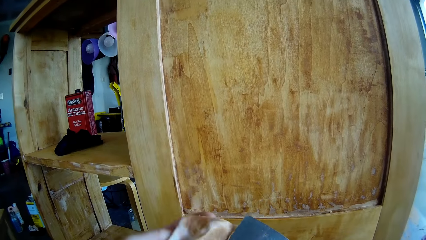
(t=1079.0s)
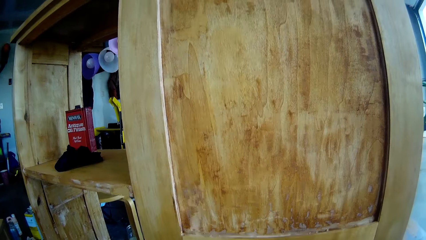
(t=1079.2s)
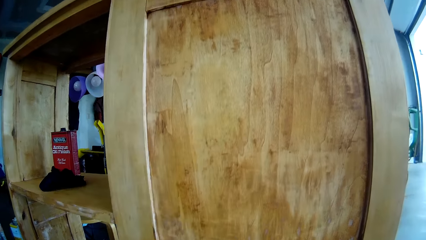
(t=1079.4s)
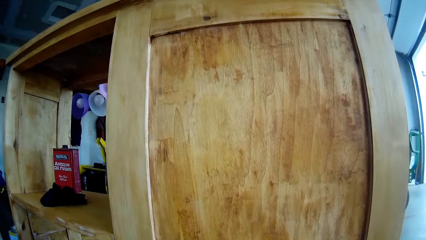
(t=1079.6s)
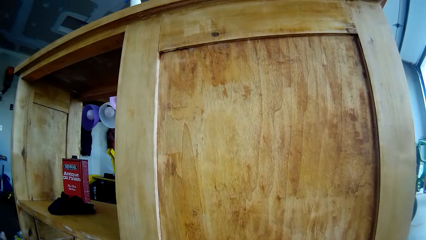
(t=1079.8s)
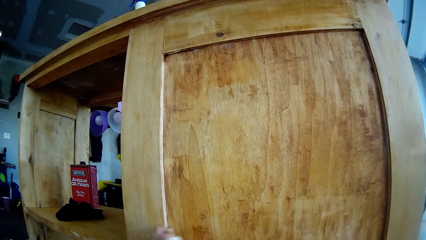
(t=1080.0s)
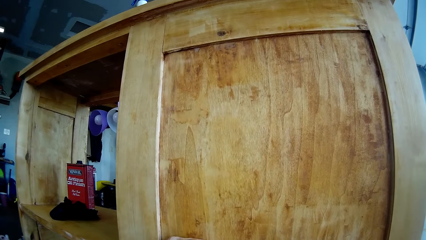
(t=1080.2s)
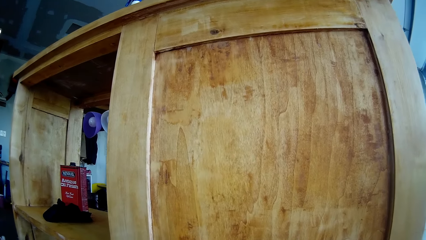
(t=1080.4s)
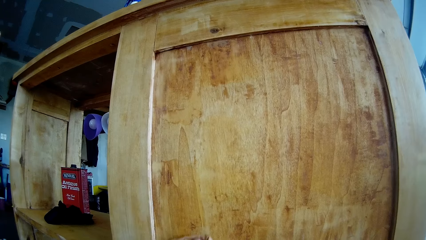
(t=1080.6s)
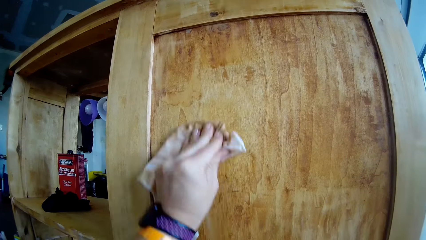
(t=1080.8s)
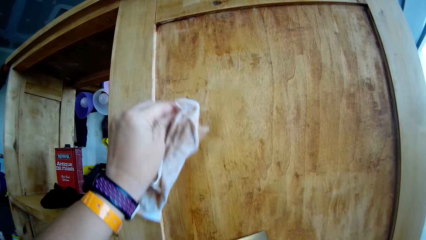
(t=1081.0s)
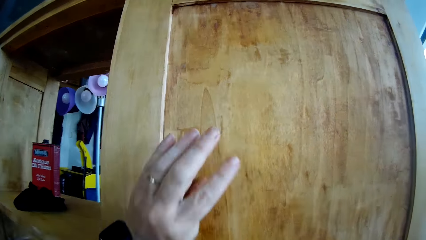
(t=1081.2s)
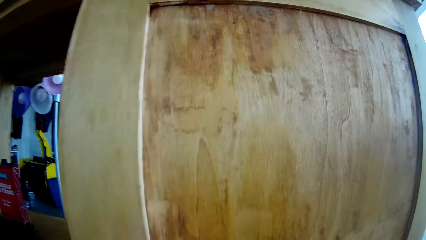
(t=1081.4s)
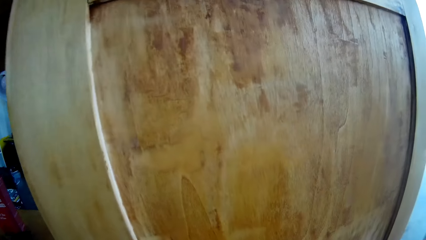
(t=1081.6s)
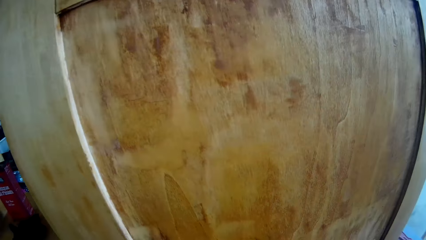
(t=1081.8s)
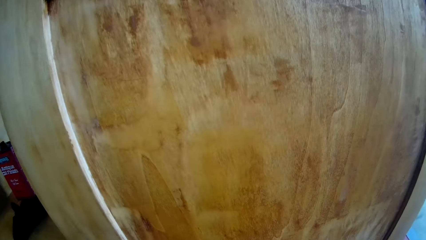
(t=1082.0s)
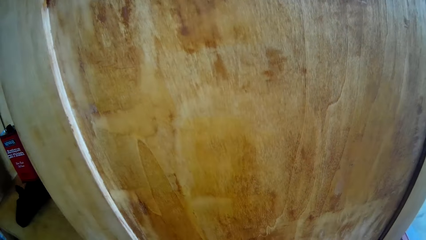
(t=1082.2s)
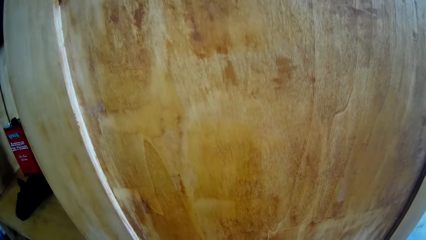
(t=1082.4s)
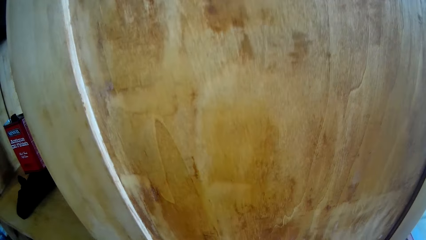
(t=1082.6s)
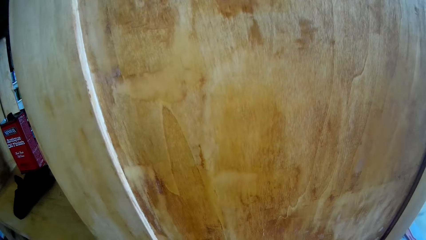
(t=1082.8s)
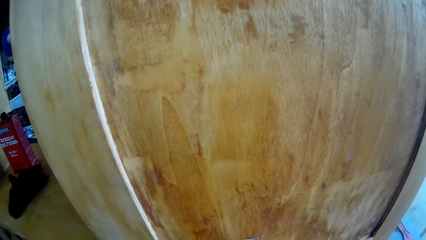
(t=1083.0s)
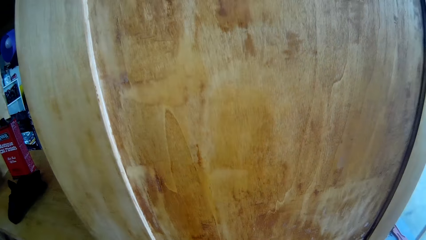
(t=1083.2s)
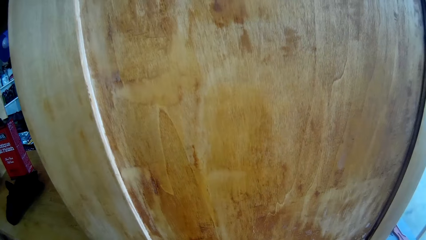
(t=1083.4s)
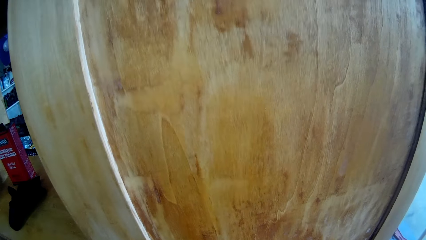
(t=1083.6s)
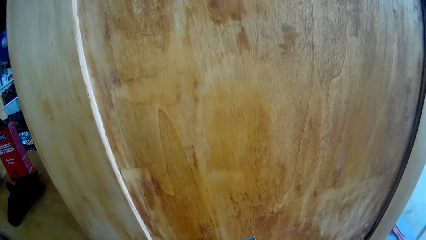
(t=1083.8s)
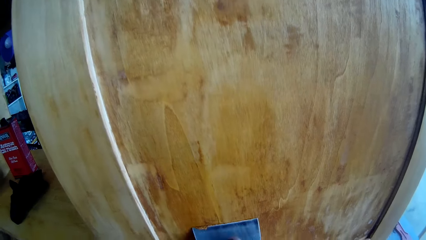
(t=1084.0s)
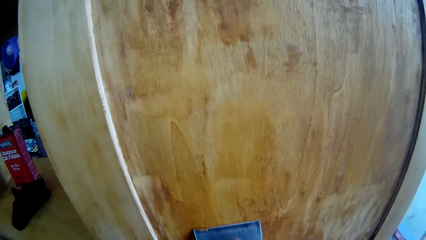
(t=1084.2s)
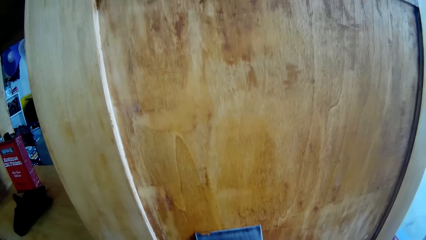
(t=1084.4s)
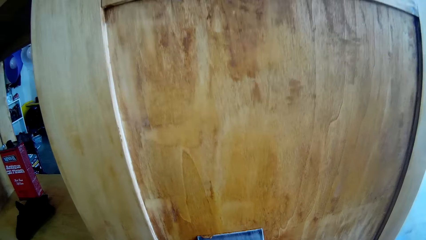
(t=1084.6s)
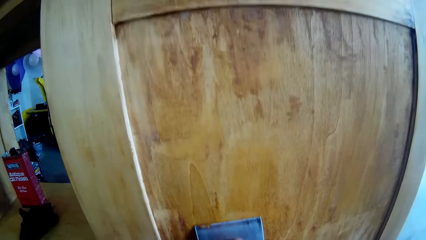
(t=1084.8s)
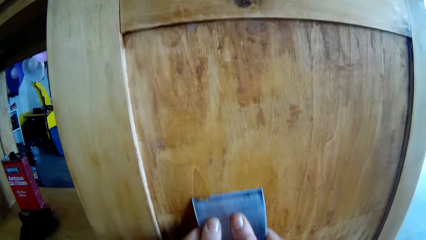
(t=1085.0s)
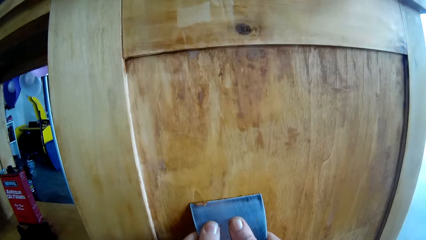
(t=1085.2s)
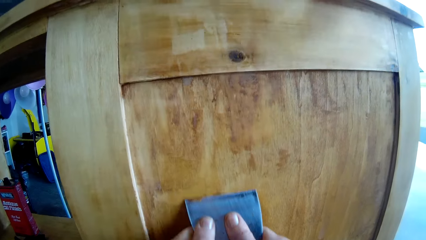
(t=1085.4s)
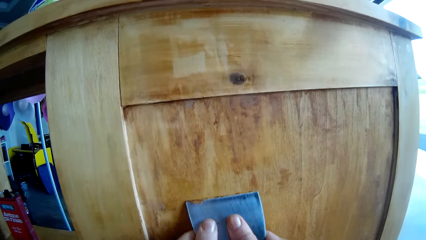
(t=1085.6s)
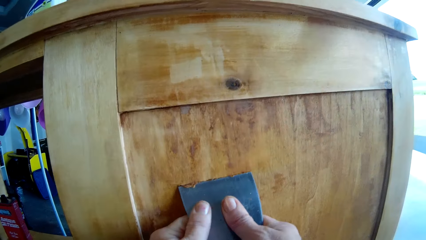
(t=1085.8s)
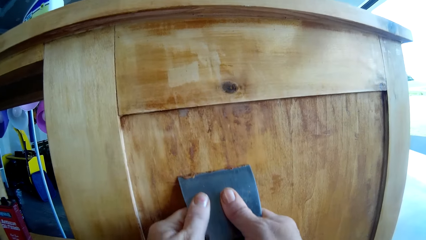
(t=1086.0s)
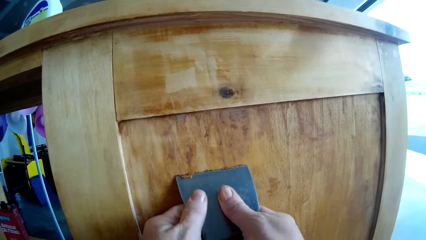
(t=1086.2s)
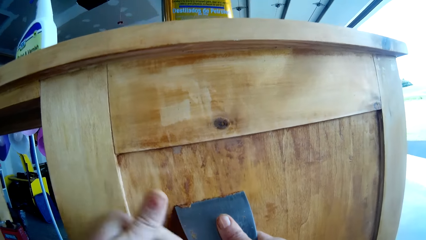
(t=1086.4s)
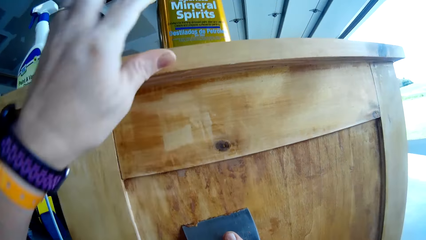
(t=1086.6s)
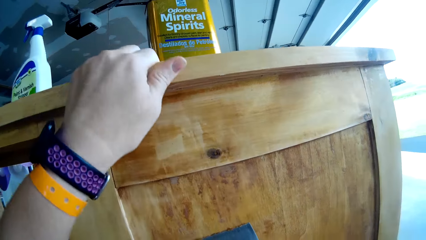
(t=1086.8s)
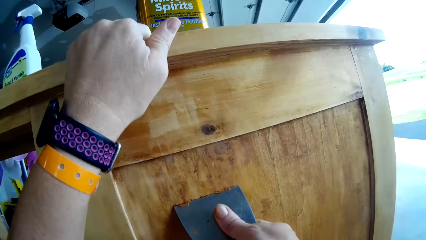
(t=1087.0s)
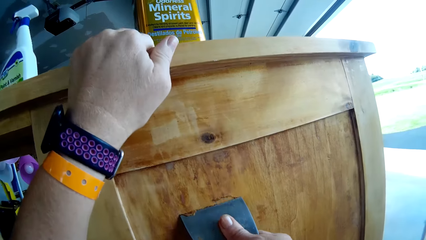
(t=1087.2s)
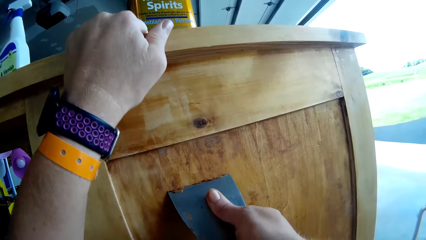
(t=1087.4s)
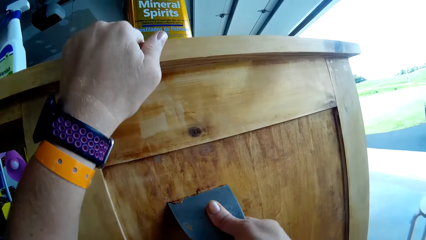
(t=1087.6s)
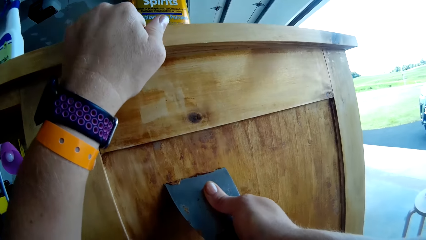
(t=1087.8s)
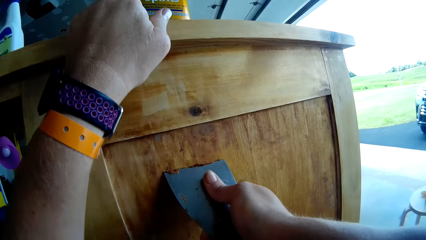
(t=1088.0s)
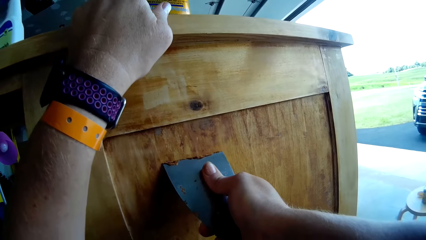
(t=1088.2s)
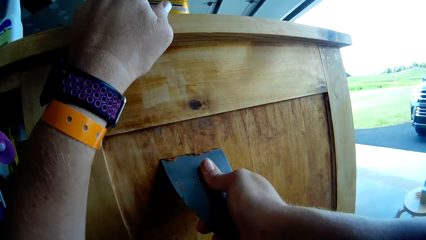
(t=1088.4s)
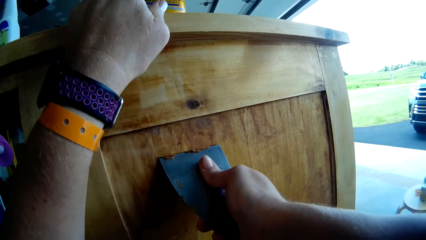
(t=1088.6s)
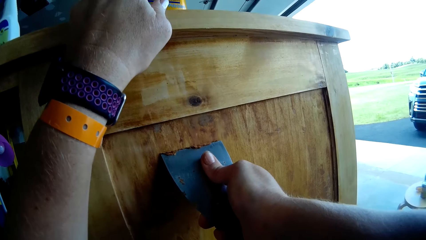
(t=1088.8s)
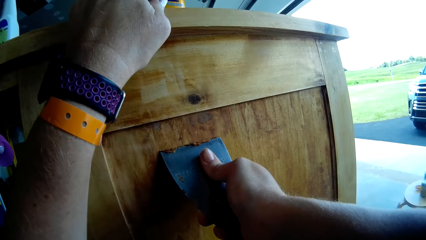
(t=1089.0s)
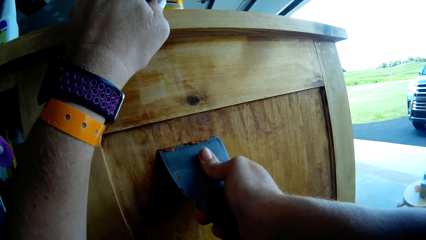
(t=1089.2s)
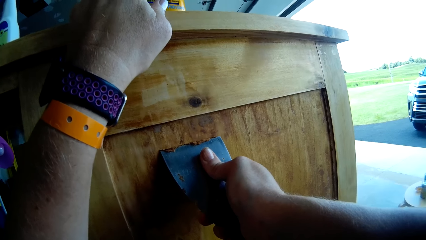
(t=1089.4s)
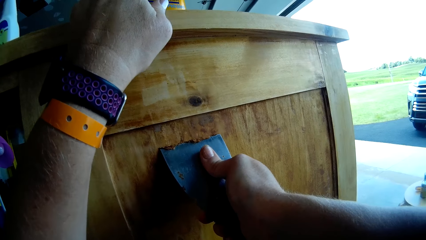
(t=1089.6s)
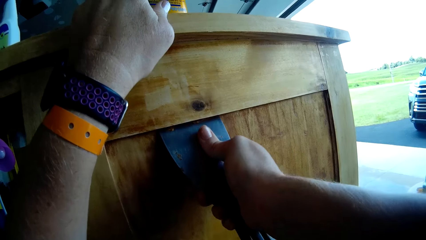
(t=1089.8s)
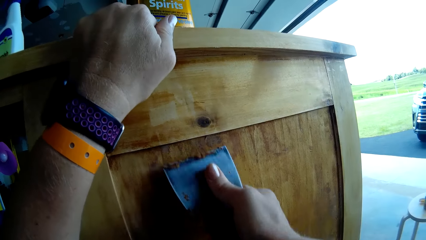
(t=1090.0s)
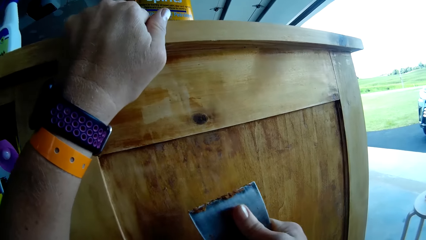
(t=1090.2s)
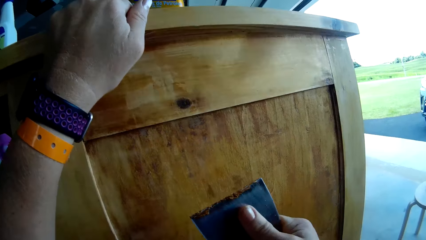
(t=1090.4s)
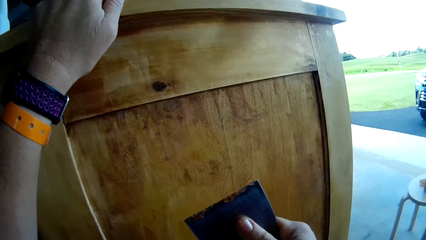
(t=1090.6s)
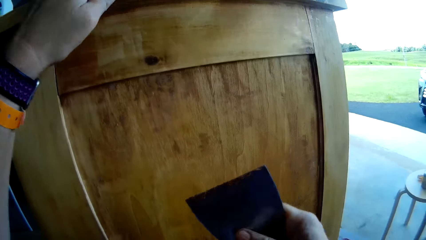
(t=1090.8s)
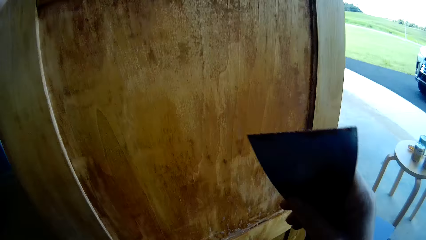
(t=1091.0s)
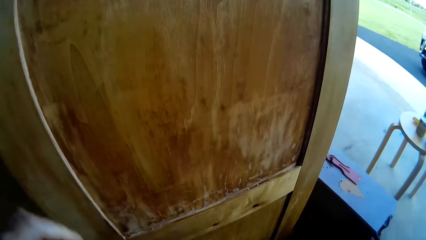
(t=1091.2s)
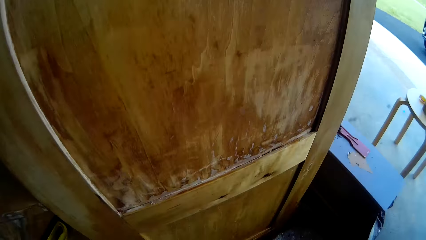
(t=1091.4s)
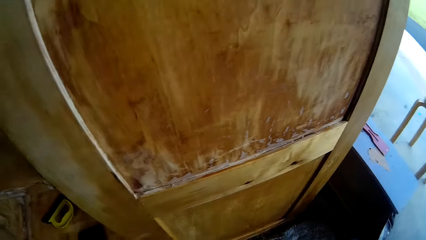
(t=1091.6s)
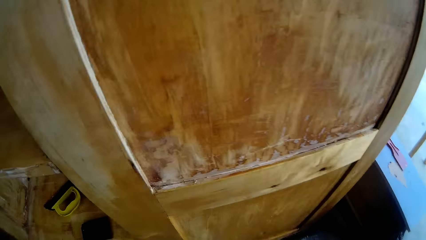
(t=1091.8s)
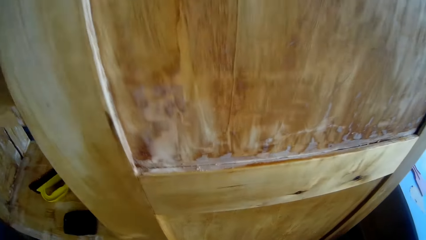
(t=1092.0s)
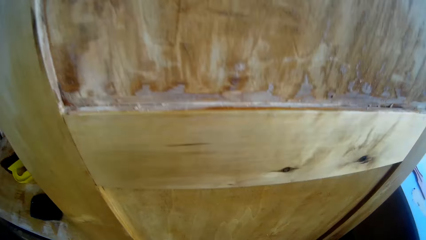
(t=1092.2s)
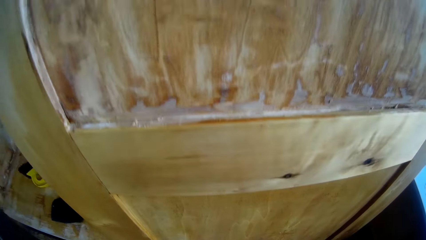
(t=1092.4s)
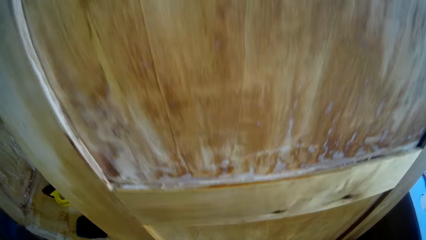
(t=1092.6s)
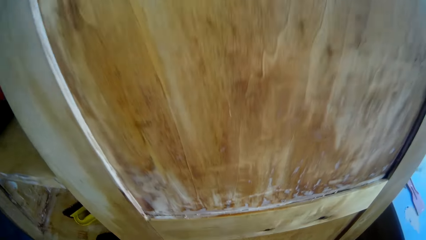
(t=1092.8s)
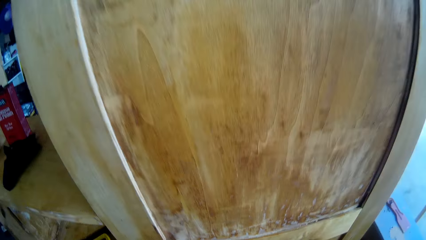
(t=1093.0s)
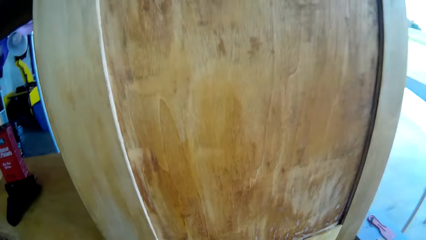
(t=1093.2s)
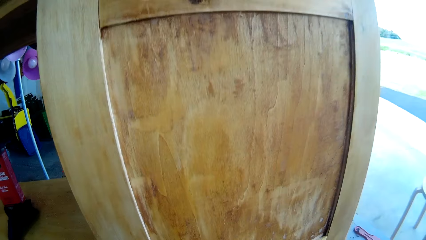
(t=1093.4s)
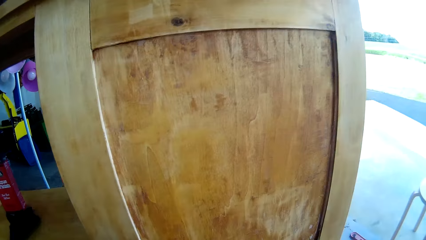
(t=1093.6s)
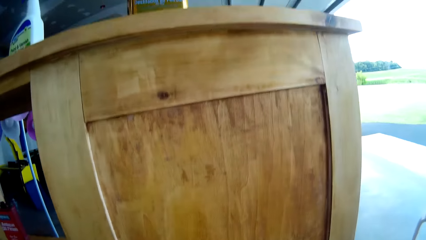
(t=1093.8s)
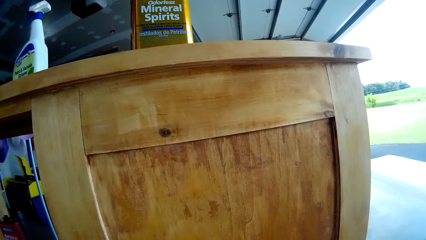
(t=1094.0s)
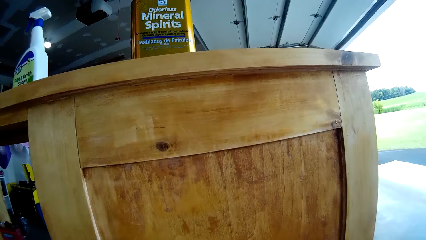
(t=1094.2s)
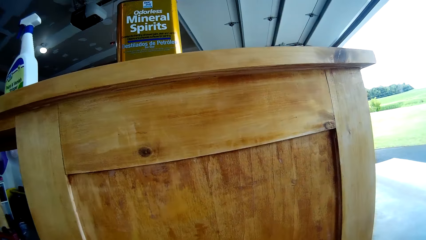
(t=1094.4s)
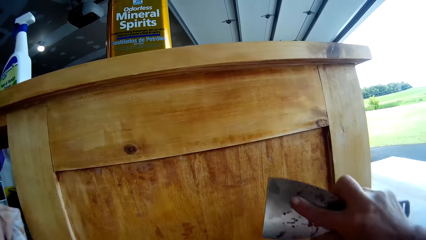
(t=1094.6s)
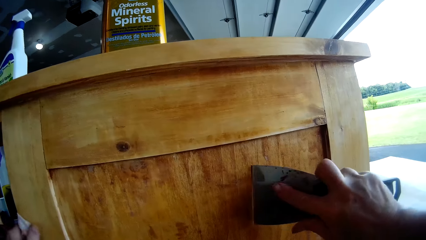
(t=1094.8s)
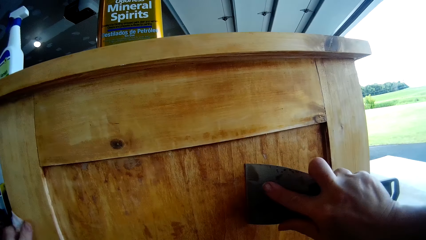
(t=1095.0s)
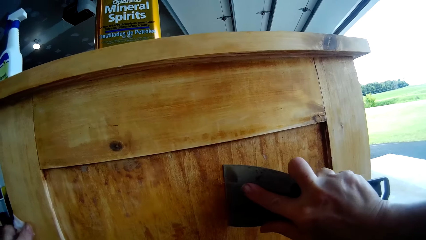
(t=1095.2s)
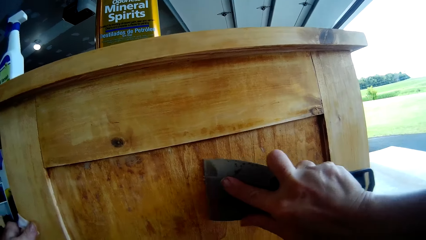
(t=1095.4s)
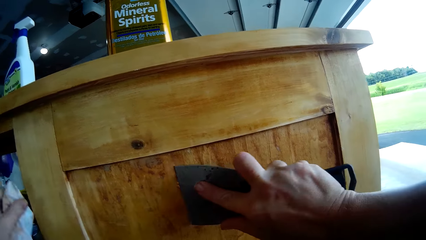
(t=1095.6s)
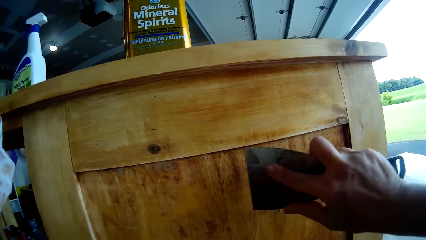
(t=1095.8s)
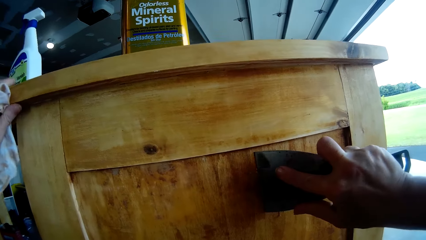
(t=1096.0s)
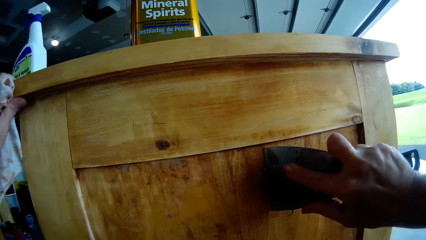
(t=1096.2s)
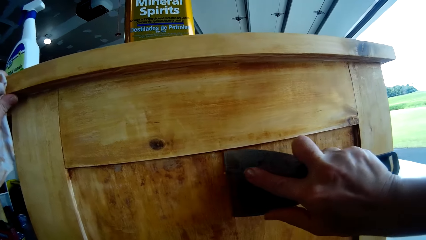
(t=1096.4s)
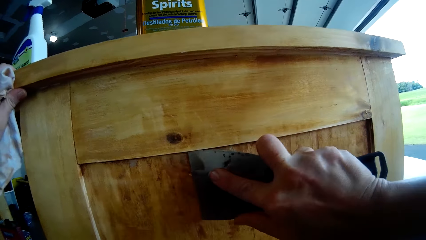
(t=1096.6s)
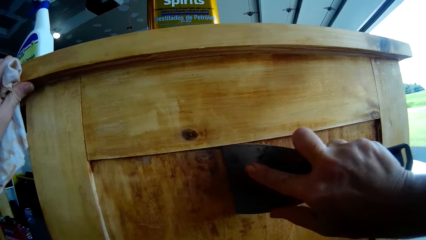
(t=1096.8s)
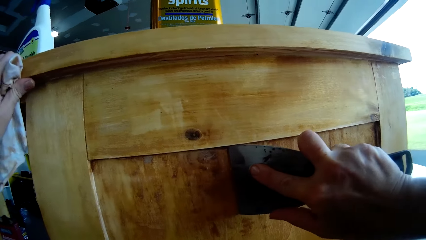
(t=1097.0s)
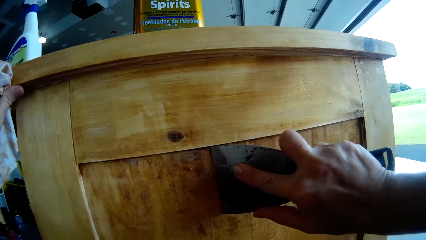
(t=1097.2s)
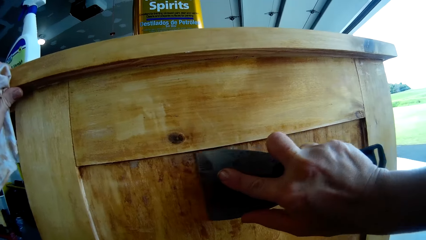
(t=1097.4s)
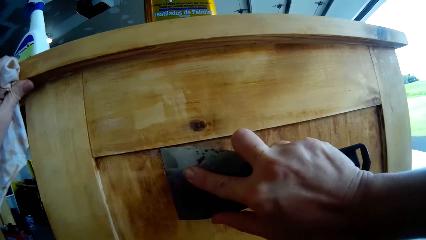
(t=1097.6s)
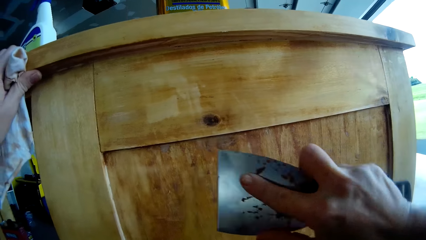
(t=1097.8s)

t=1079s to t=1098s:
The camera wearer wipes the scraper using sandpaper. They wipe the wooden cupboard with the tissue paper. They drop the sandpaper and pick up the sandpaper. They scrape the wooden cupboard with the scraper. They move the hand to the cupboard. They hold the stand by the left hand. They scratch the stand using a drywall repair kit. They move the scraper from the cupboard. They scrape the wooden cupboard with the scraper. They scrub off the cupboard. They move the hand to the cupboard.
